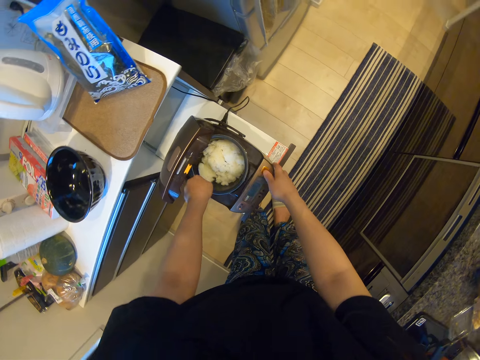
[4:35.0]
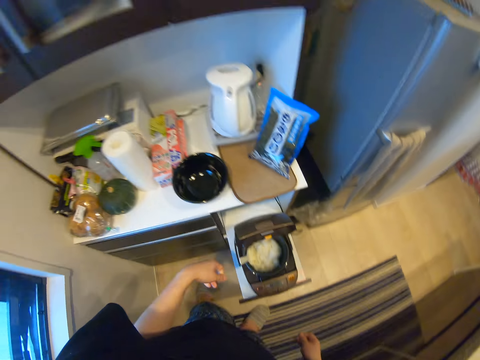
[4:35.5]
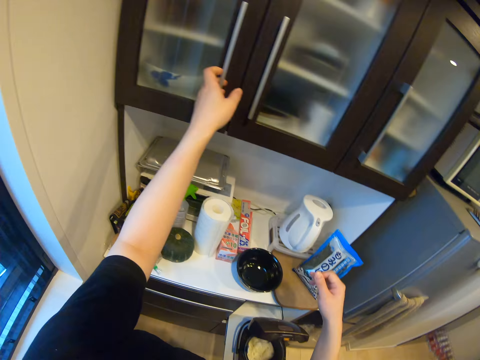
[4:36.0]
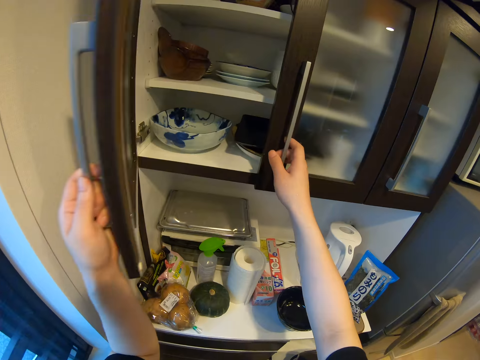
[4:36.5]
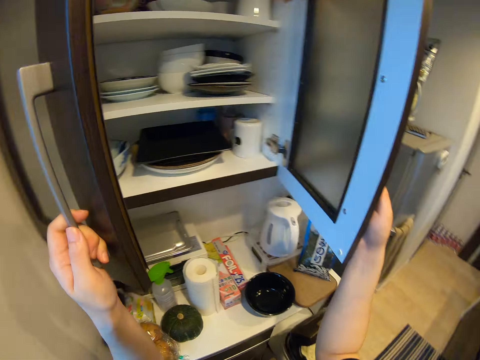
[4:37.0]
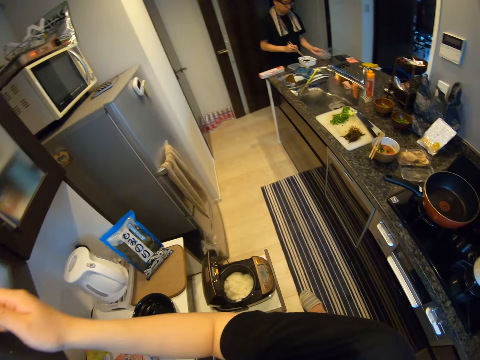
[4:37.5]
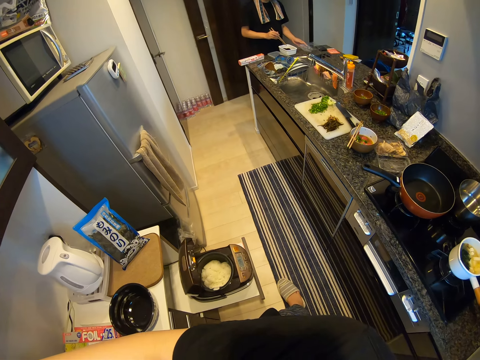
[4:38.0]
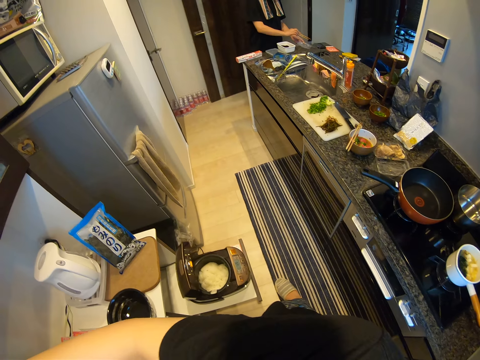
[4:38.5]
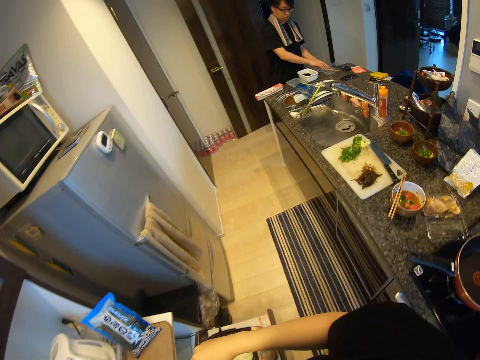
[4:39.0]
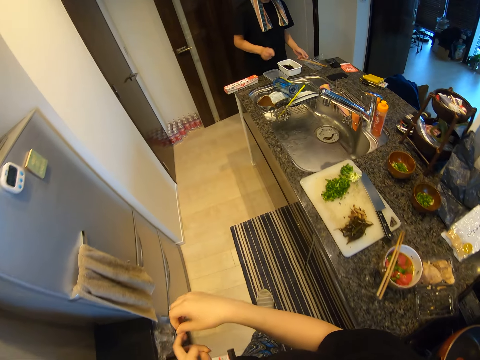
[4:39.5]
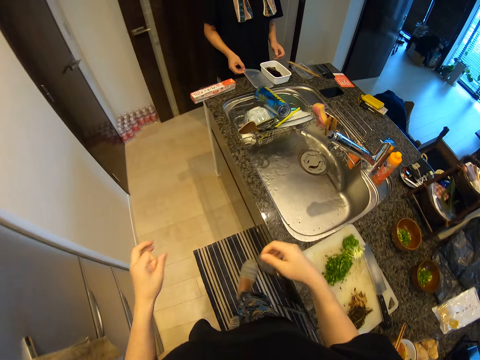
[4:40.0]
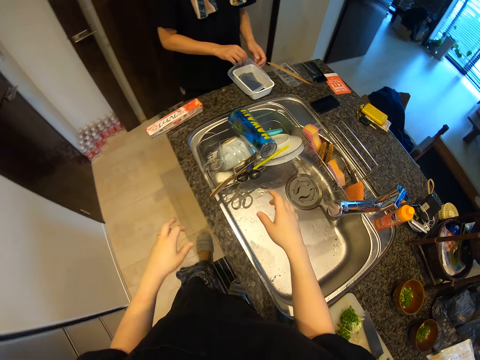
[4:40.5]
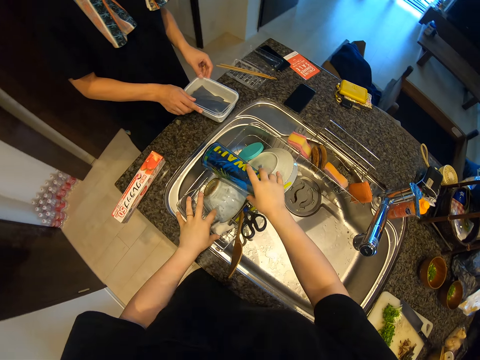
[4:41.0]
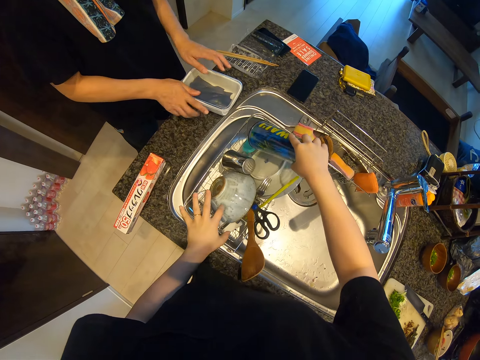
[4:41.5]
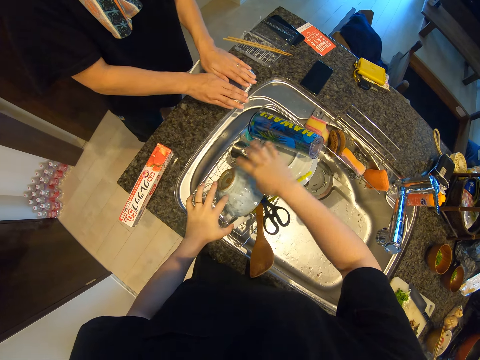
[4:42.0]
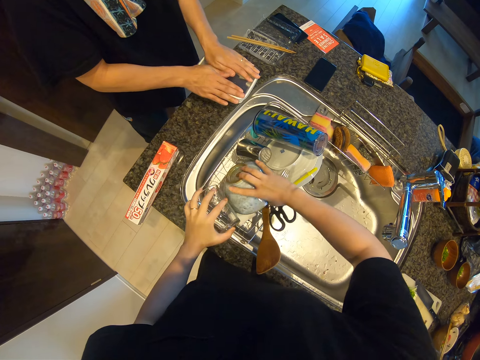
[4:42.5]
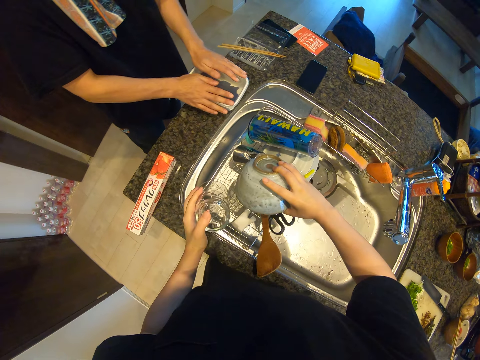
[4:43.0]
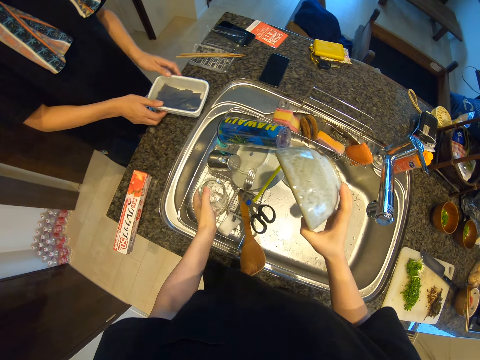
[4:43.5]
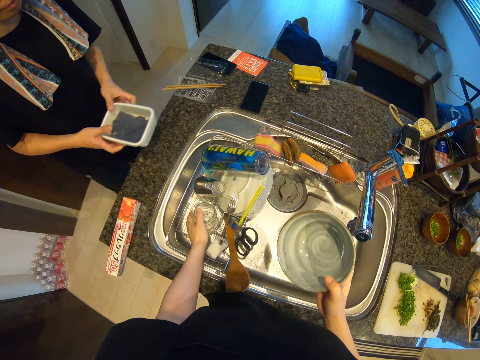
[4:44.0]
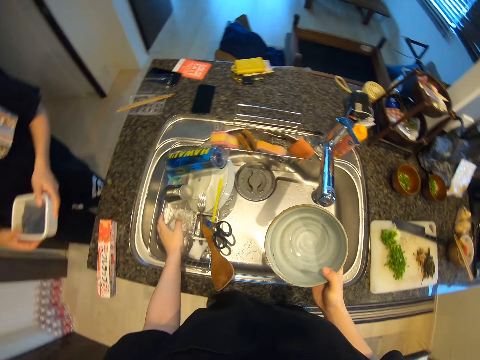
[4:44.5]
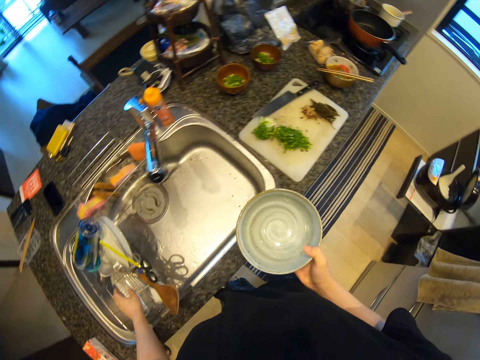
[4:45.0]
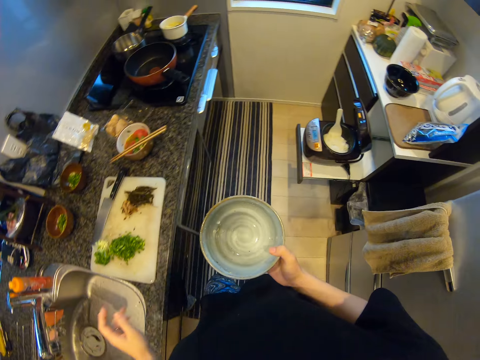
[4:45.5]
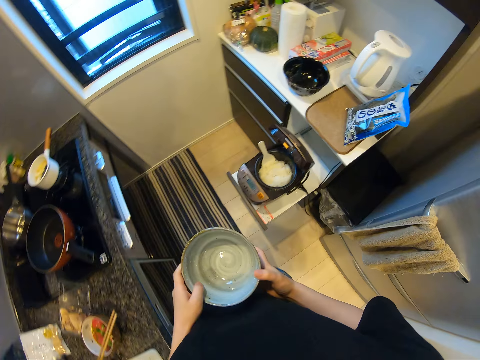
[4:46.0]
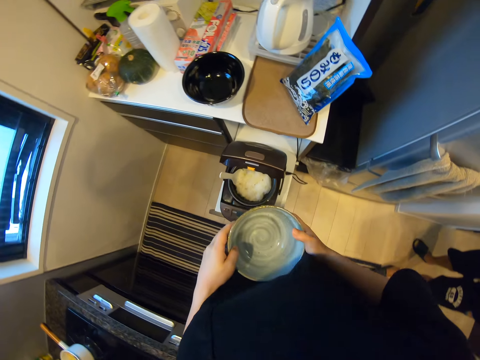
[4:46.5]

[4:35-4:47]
The camera wearer opens the cabinet. They close the cabinet. They move around the kitchen. They pick the bowl from the utensil rack. A man converses with the camera wearer. The camera wearer walks right.

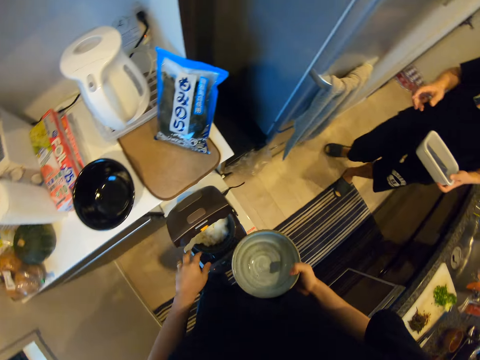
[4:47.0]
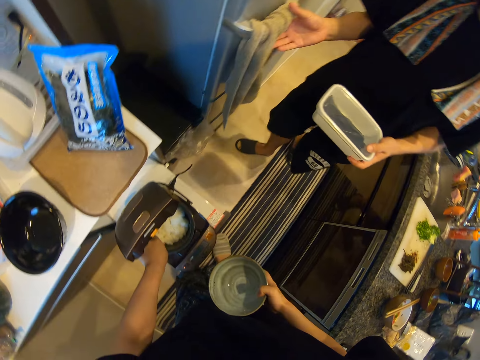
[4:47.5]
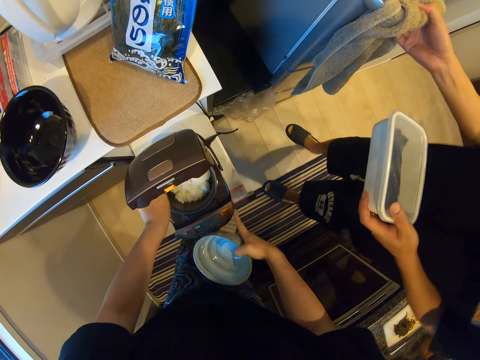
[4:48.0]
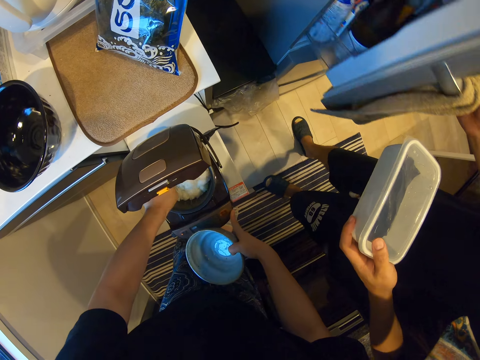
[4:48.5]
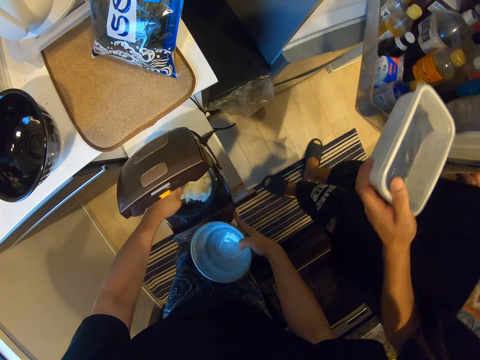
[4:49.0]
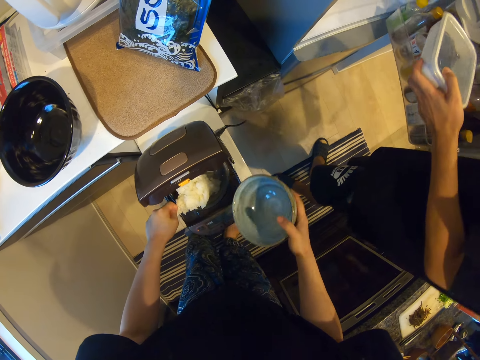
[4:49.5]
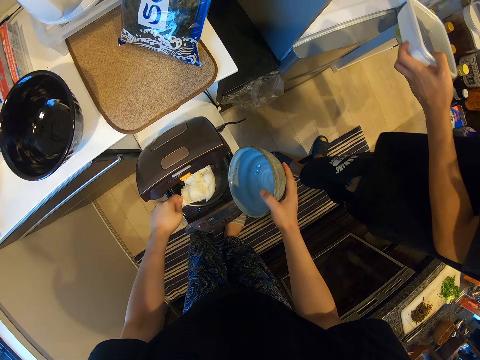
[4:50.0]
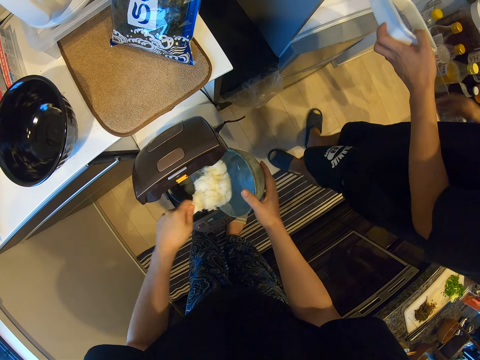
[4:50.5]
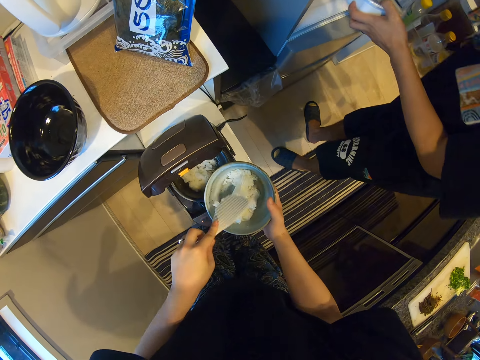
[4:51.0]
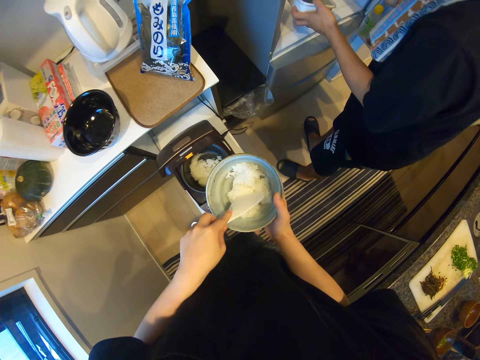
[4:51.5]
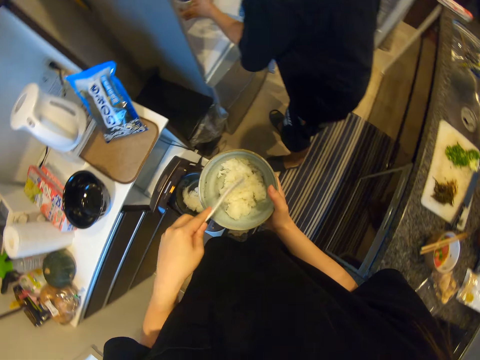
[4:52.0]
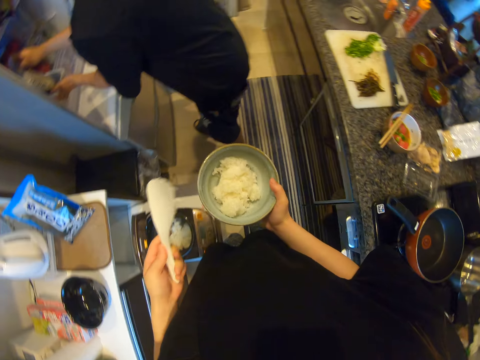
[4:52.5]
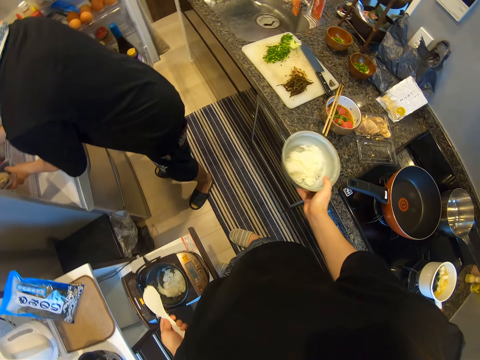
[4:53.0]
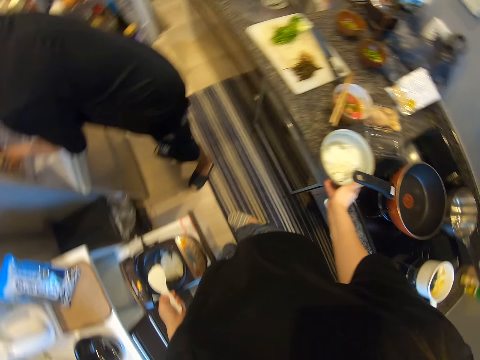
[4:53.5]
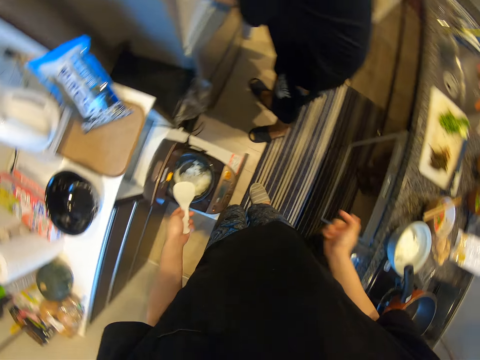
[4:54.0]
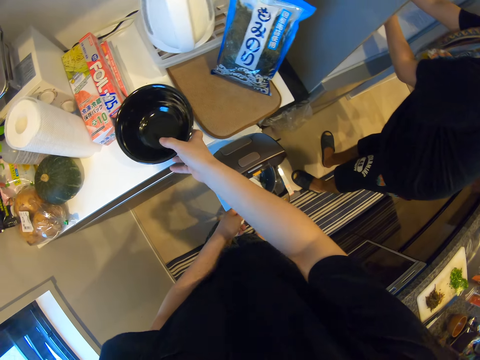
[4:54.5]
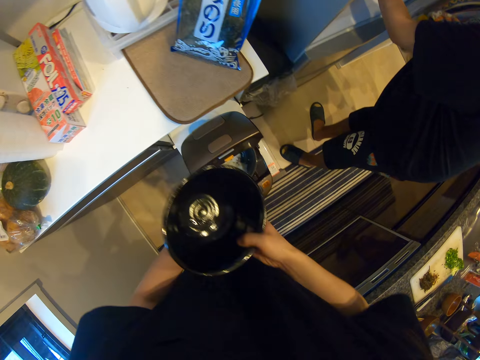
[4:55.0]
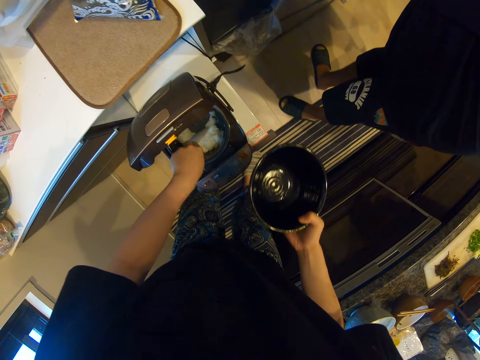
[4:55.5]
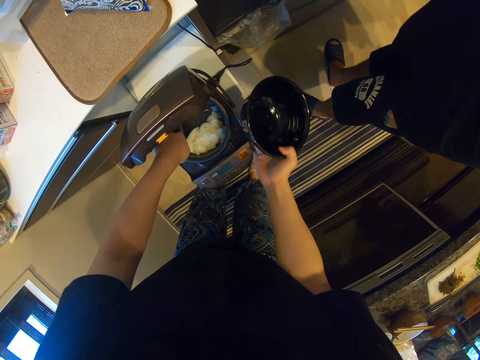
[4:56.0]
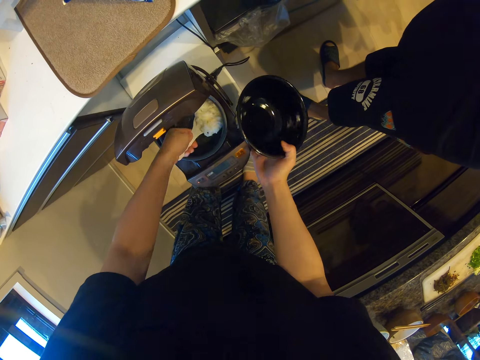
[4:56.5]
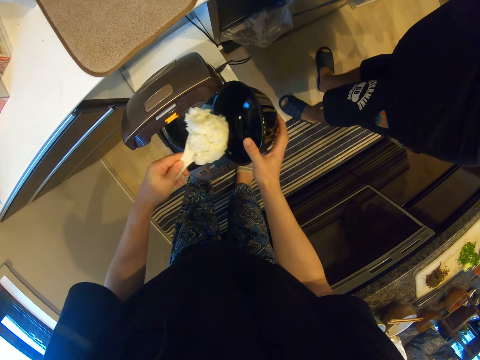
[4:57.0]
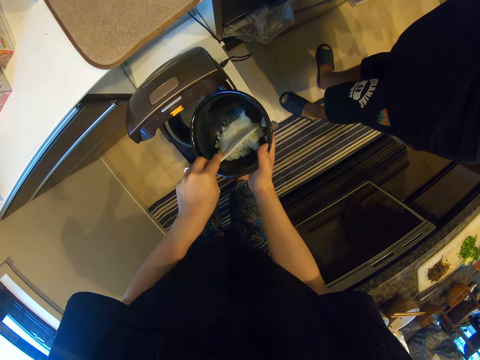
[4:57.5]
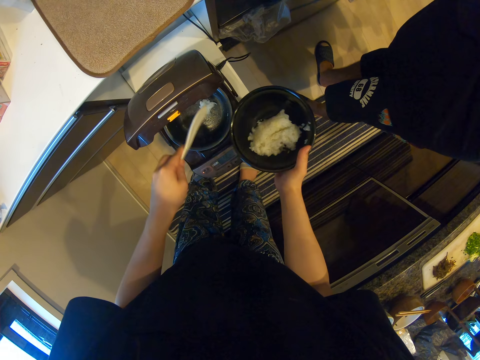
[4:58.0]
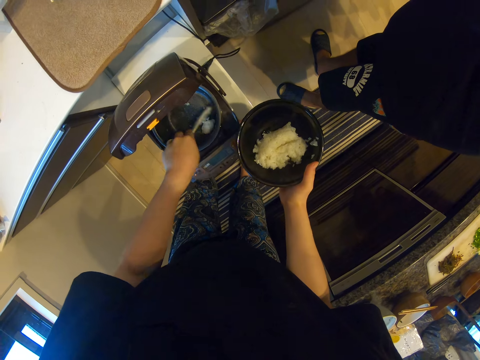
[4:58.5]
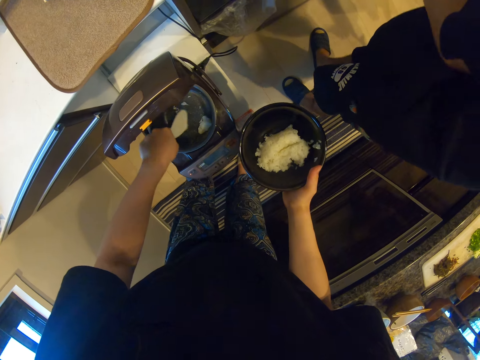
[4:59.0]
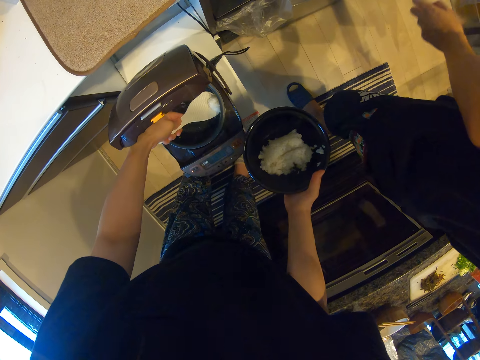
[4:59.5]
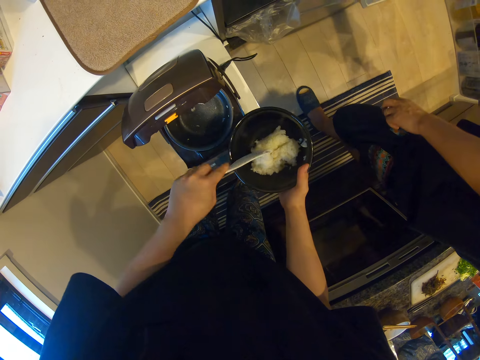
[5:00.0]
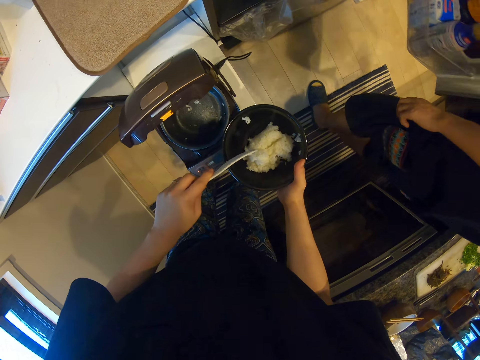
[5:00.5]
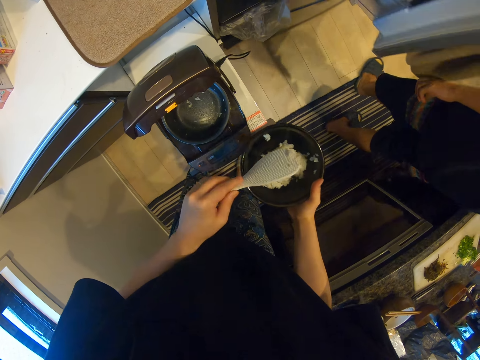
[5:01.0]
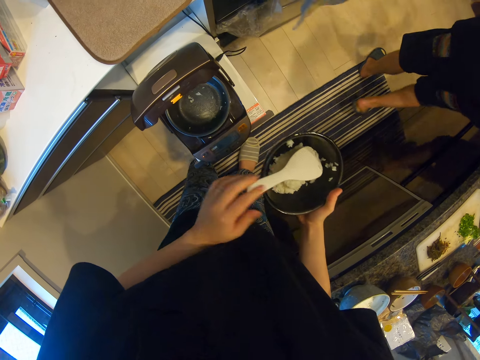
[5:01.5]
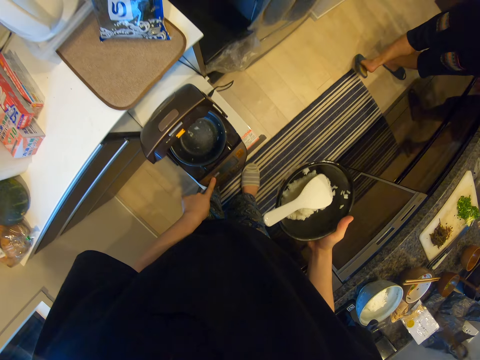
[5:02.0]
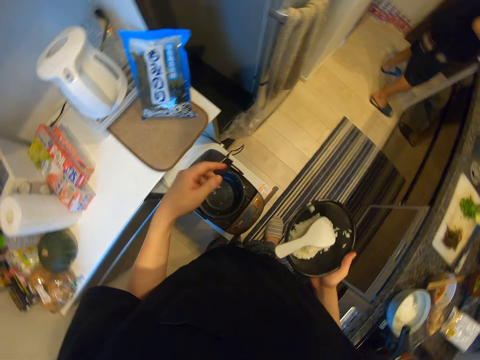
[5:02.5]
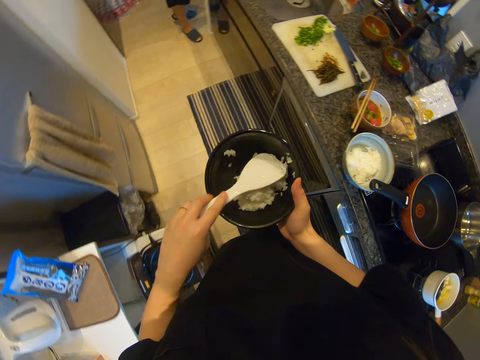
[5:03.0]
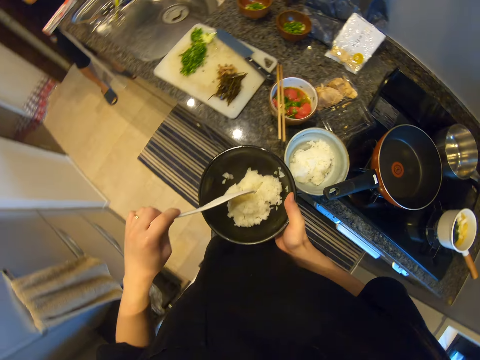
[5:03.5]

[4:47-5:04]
The camera wearer converses with a man. The man converses with the camera wearer. The camera wearer scoops rice with a spatula. They converse with the man. The man converses with the camera wearer. The camera wearer puts the rice in a bowl. They place the bowl on the kitchen bench. They pick up a bowl on the kitchen bench. They scoop rice with the spatula and put the rice in the bowl. They scoop rice with the spatula and put the rice in the bowl. They press a button on the rice cooker.
